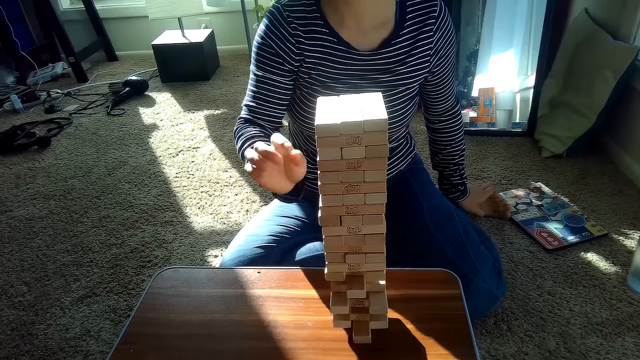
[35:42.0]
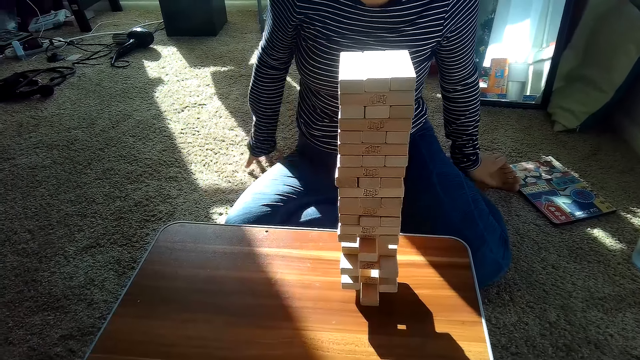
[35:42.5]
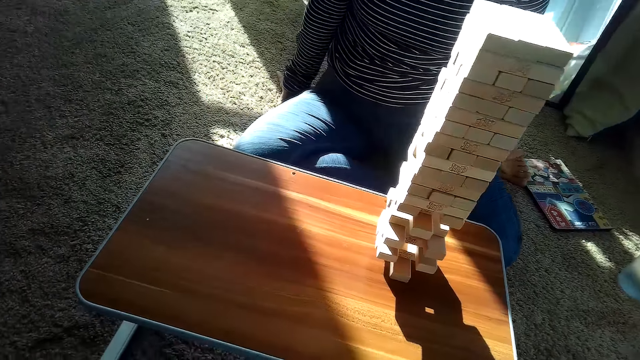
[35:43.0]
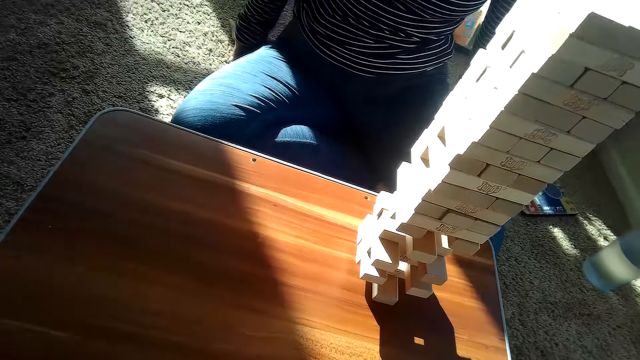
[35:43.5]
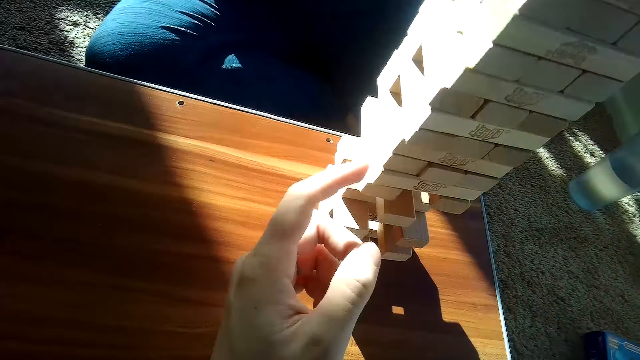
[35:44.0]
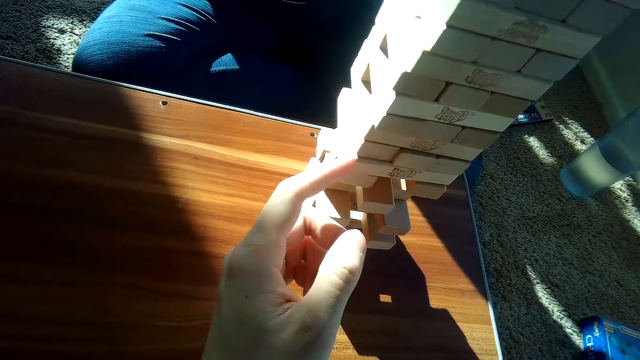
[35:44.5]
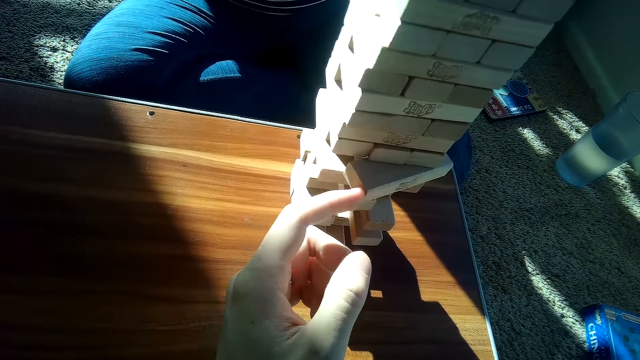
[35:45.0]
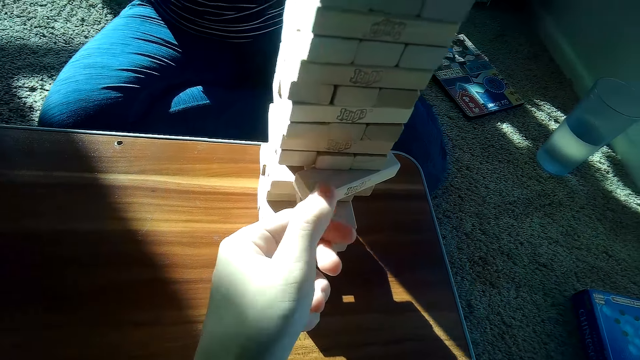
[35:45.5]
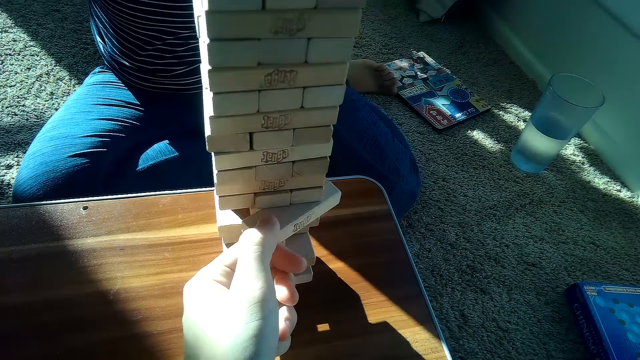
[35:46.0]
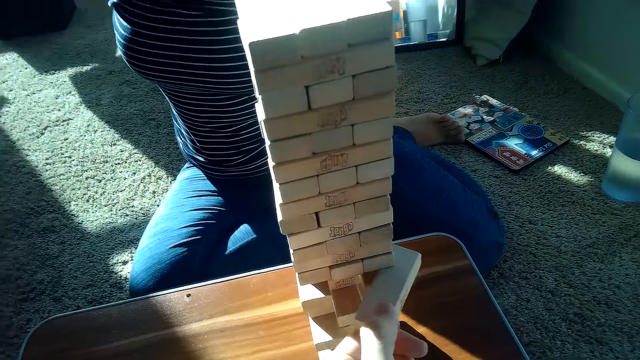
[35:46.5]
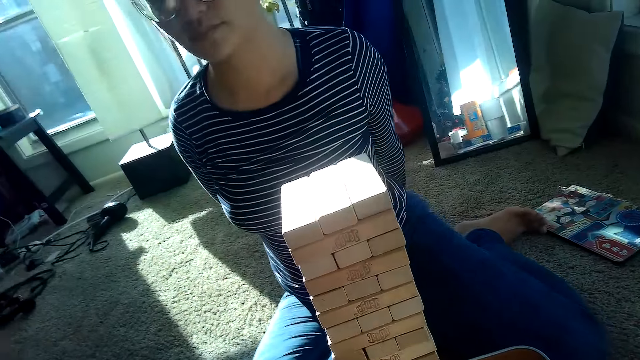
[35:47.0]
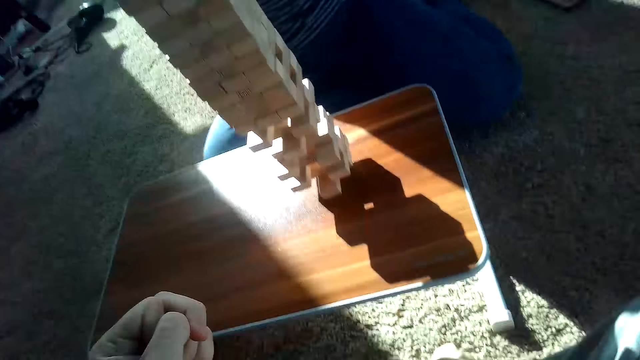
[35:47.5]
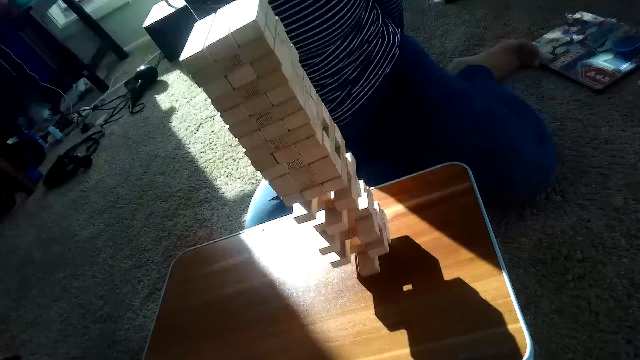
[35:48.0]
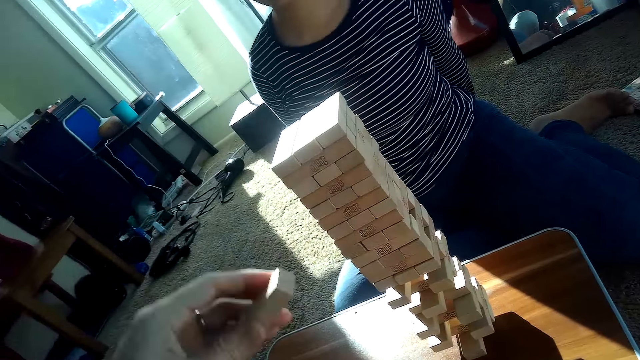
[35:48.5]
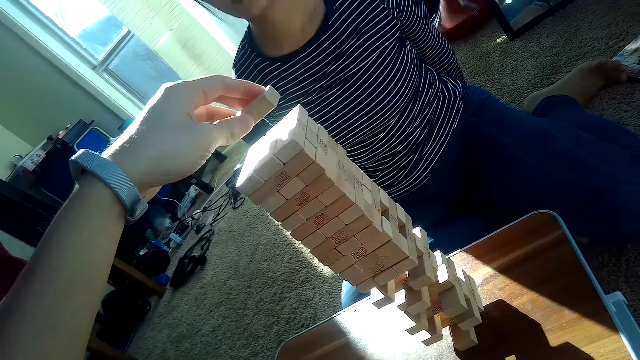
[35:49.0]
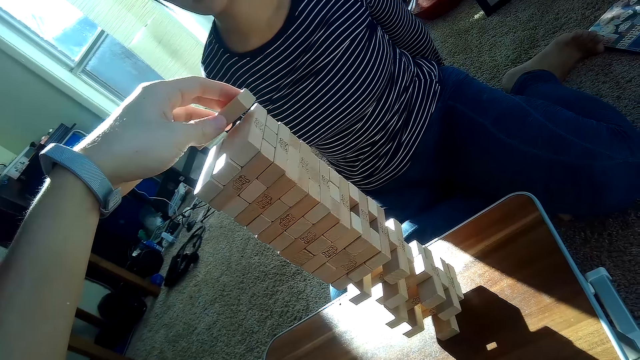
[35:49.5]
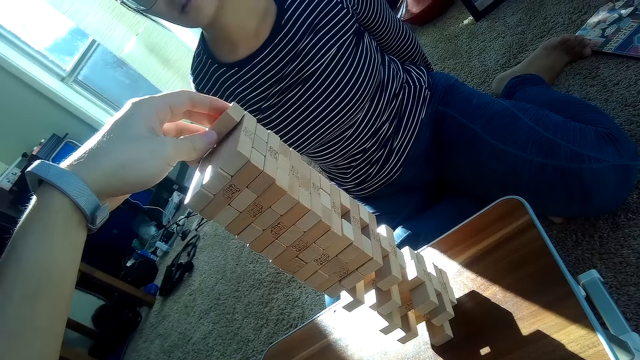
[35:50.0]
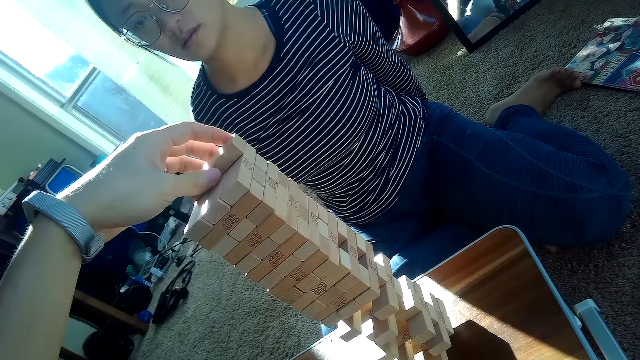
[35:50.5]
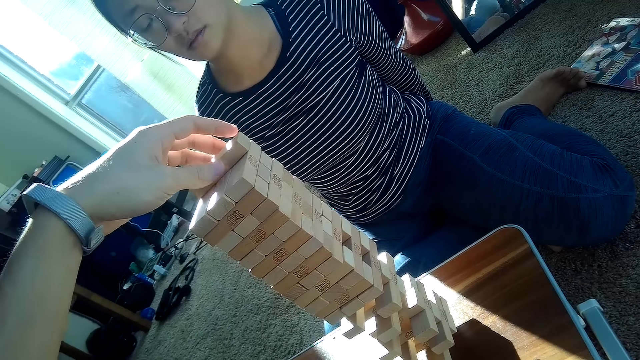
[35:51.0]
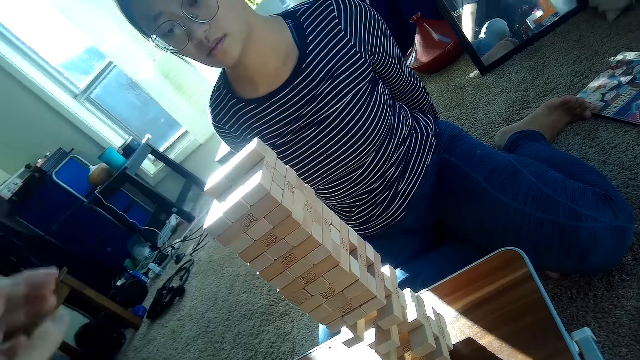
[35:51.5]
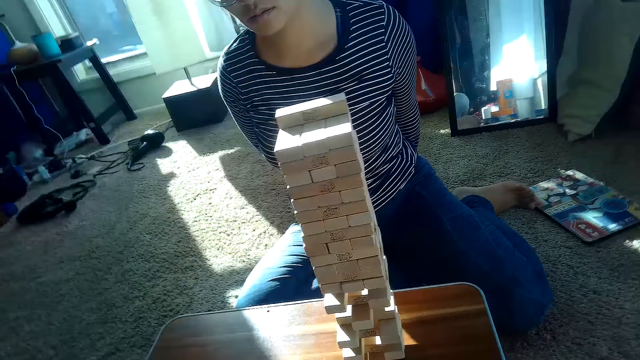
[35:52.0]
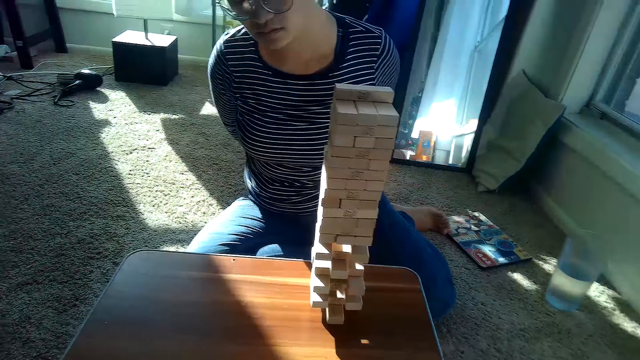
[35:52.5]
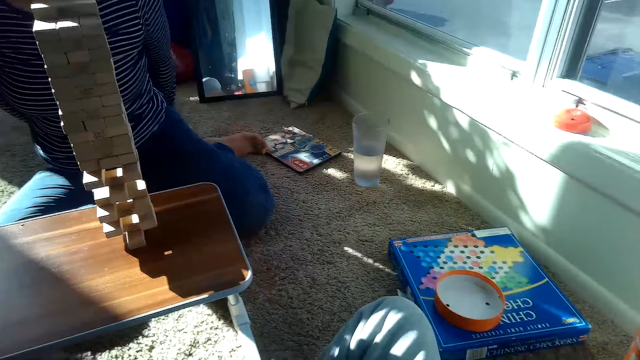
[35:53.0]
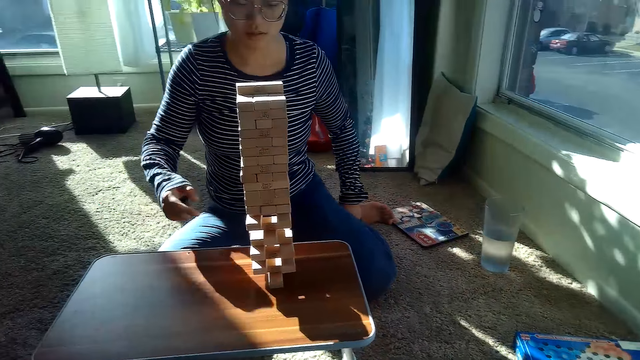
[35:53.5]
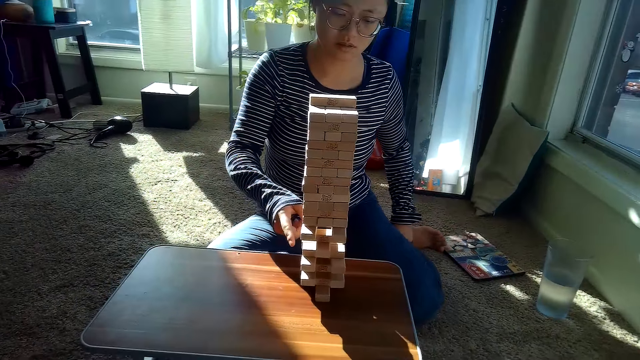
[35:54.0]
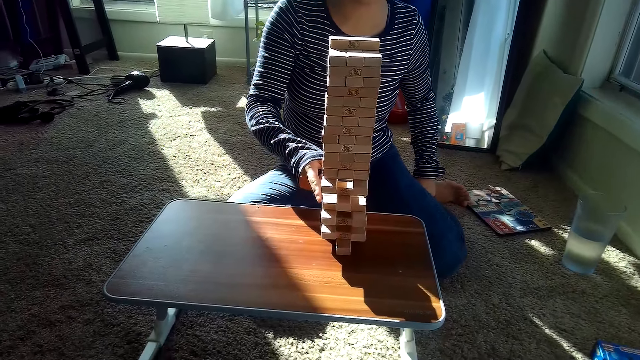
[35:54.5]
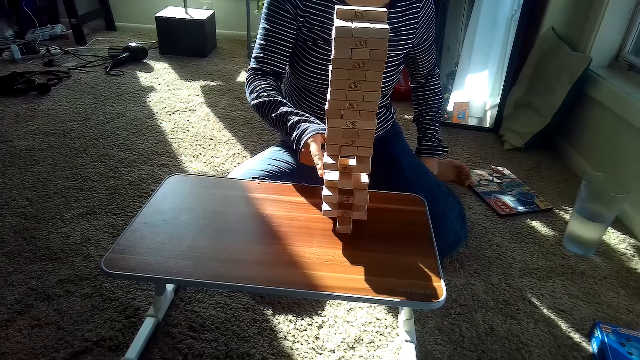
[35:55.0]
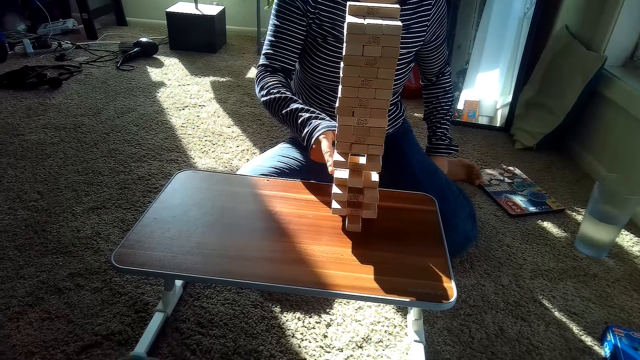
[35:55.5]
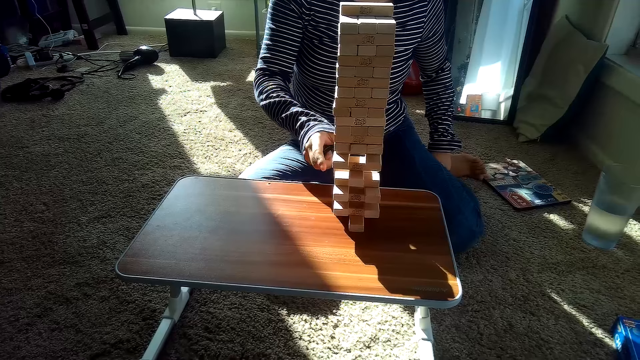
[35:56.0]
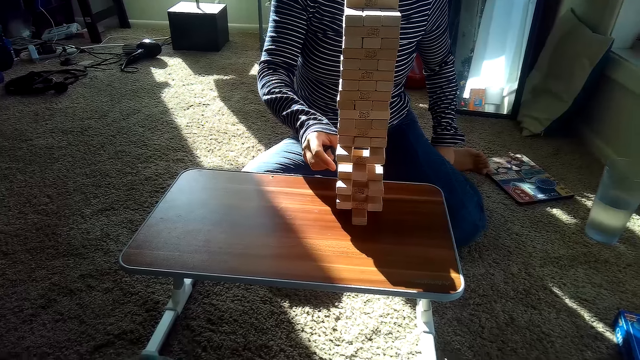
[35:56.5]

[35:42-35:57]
The camera wearer presses a block. He removes the jenga block from the pile of jenga blocks on the table with his left hand. He places the jenga block on top of the pile of jenga blocks on the table with his left hand. The partner takes a block from the tower and places her right hand on the pile of jenga blocks on the table.

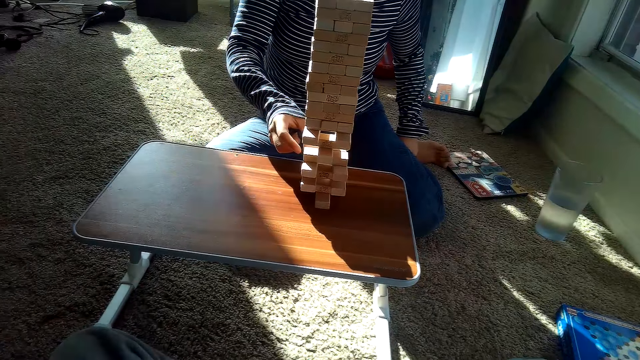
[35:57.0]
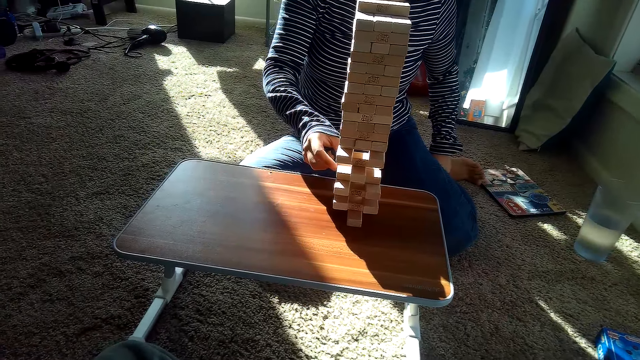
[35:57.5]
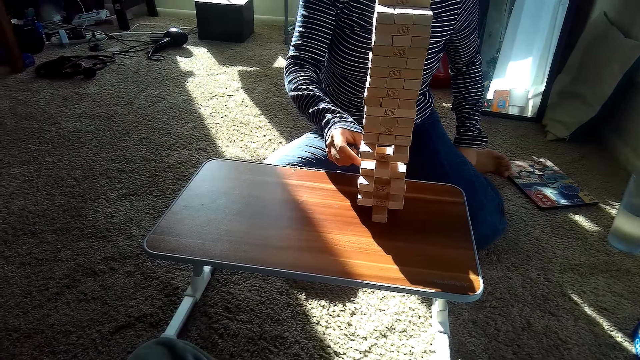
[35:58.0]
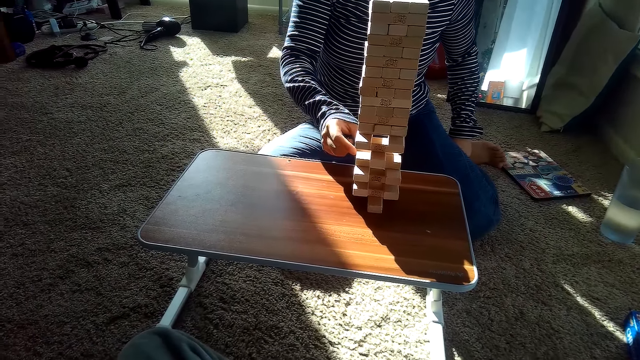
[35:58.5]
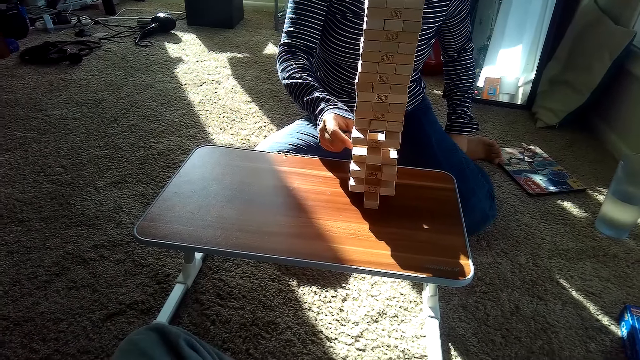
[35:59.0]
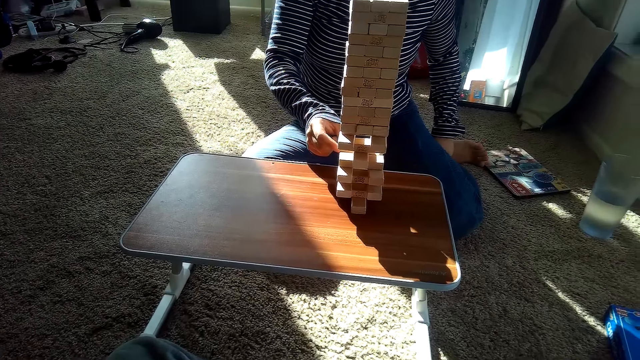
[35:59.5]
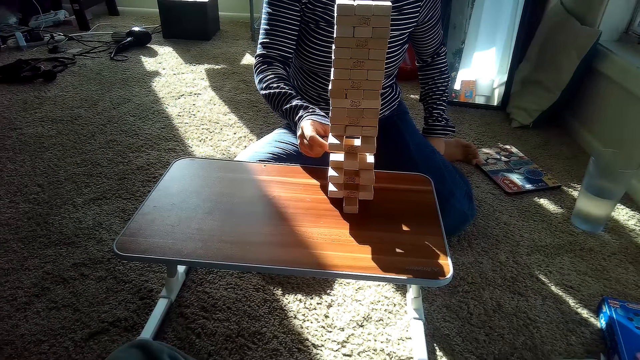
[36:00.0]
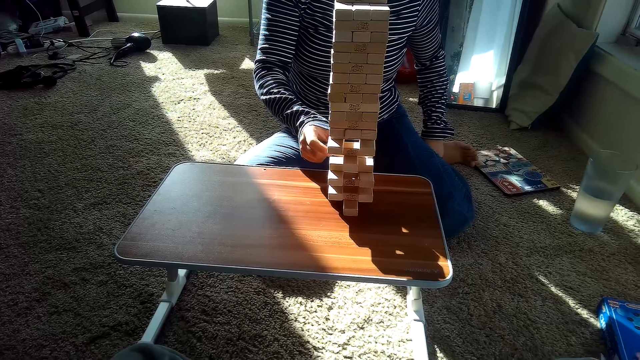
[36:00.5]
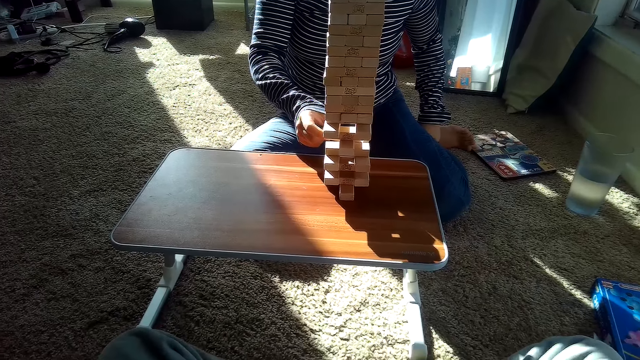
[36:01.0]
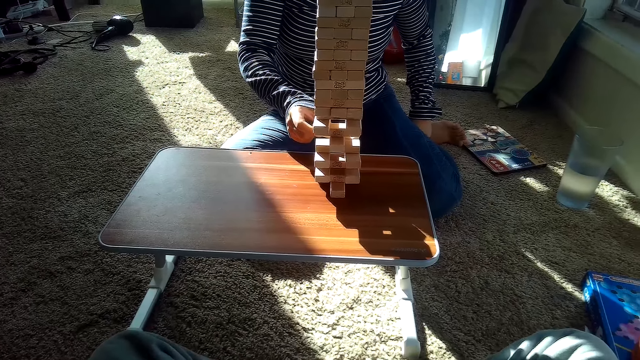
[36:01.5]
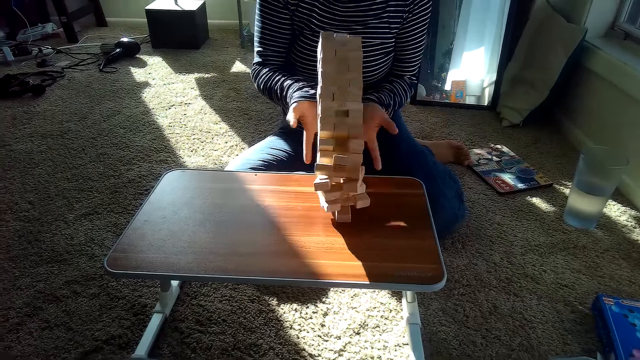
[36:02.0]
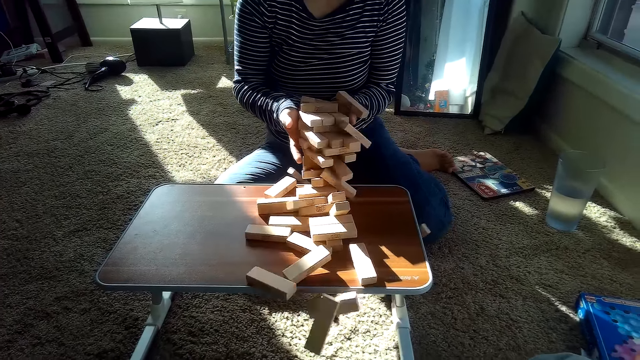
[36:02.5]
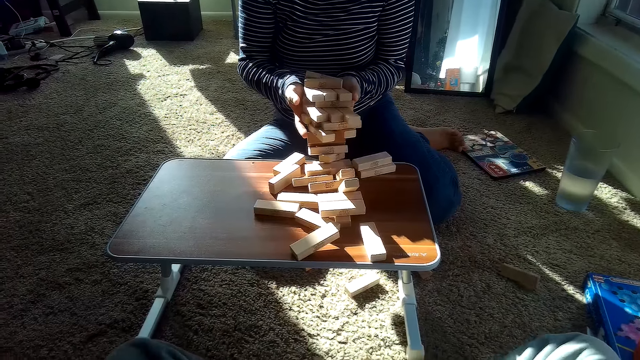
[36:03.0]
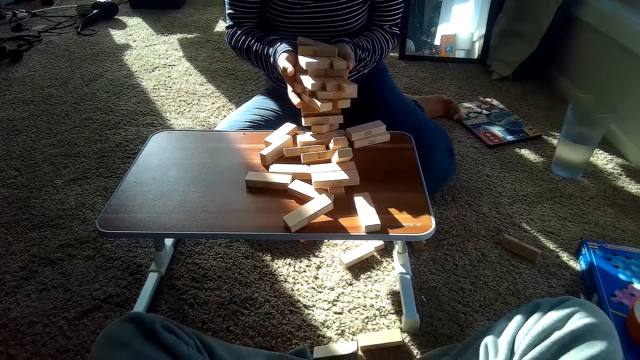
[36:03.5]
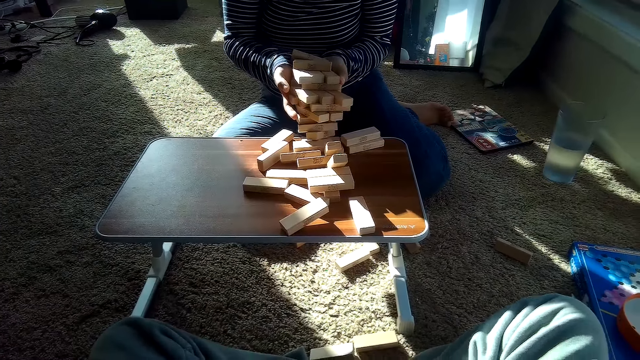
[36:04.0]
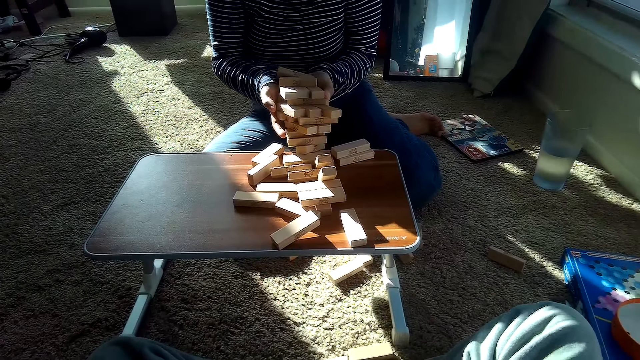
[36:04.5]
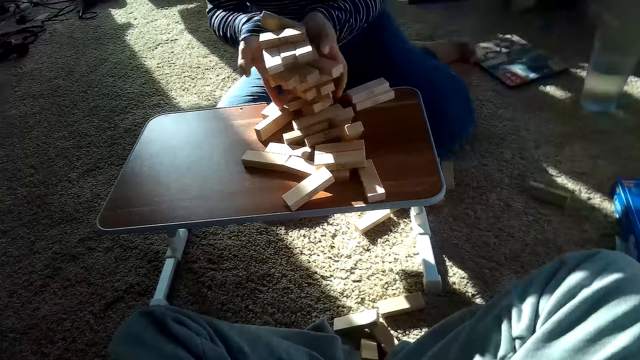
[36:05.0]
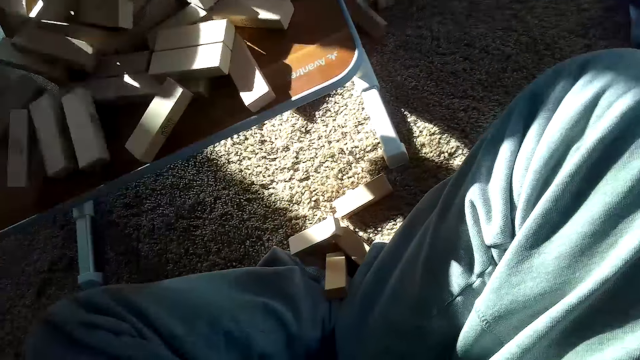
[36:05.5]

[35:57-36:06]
The pile of jenga blocks falls on top of the partner. The partner holds some jenga blocks in both hands. The partner laughs. The partner drops the jenga blocks in her hands on the table.
